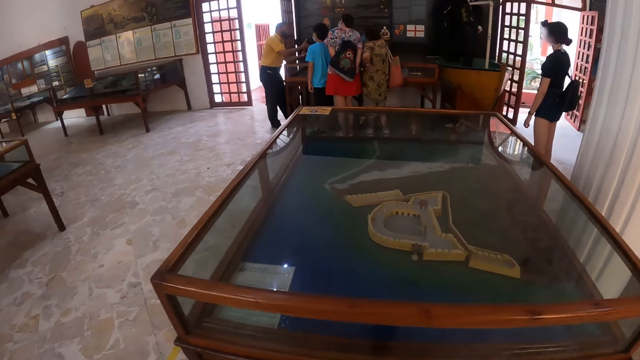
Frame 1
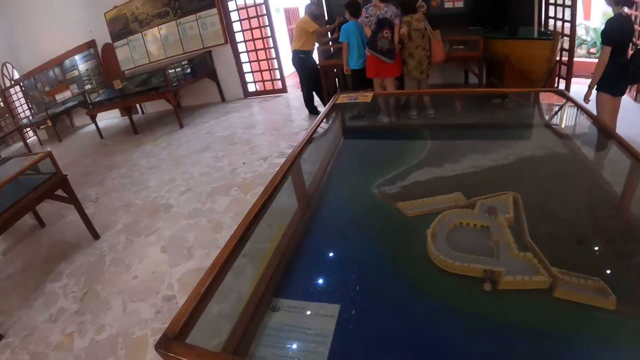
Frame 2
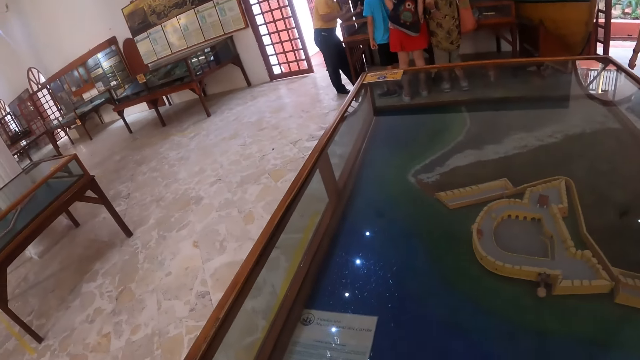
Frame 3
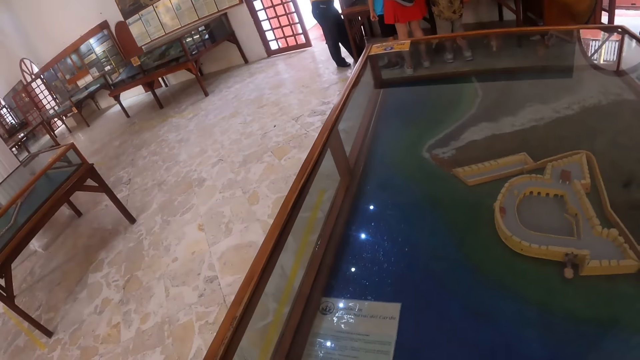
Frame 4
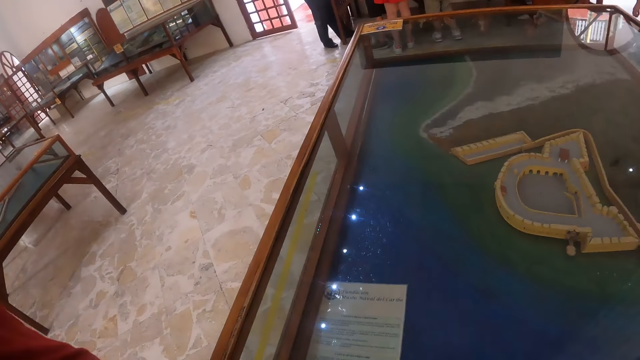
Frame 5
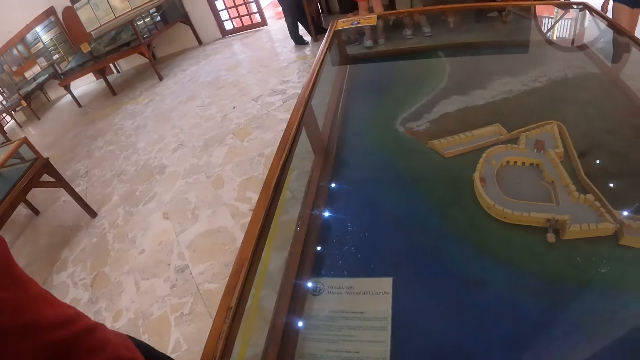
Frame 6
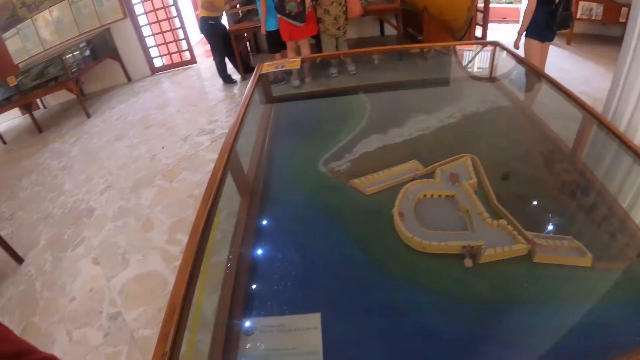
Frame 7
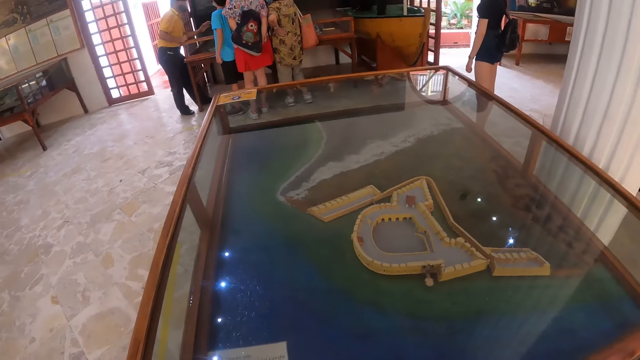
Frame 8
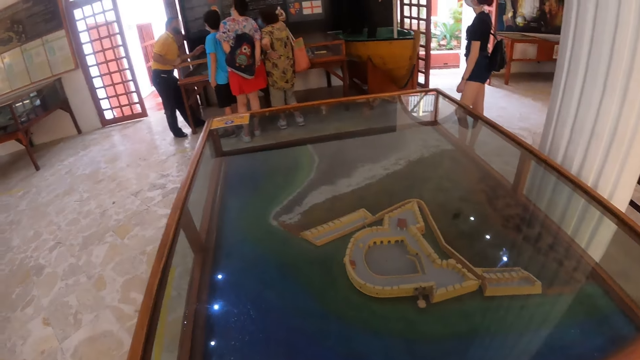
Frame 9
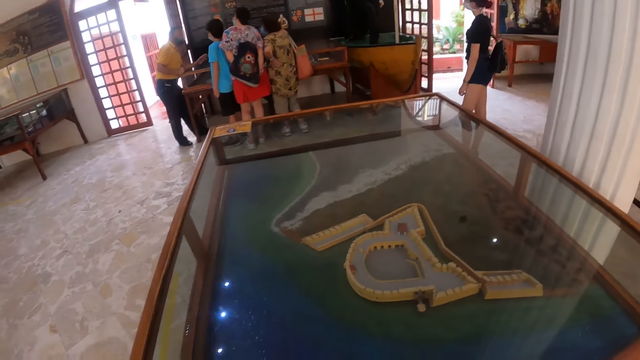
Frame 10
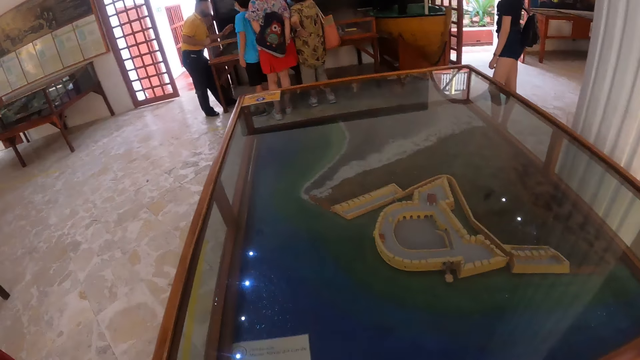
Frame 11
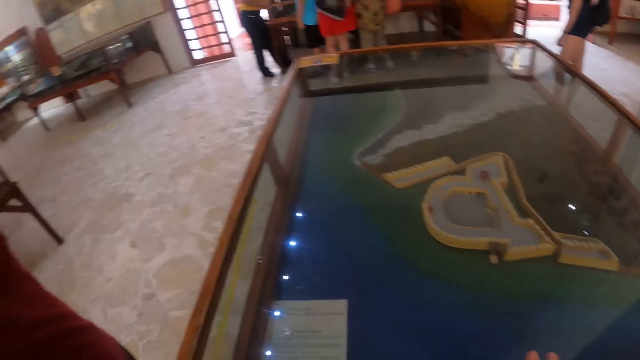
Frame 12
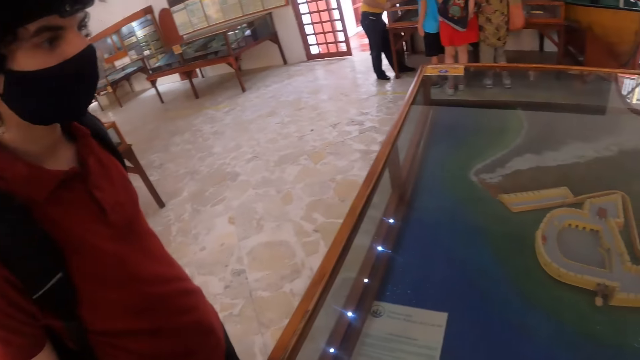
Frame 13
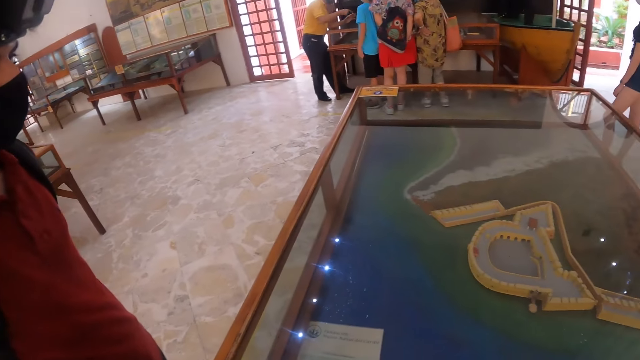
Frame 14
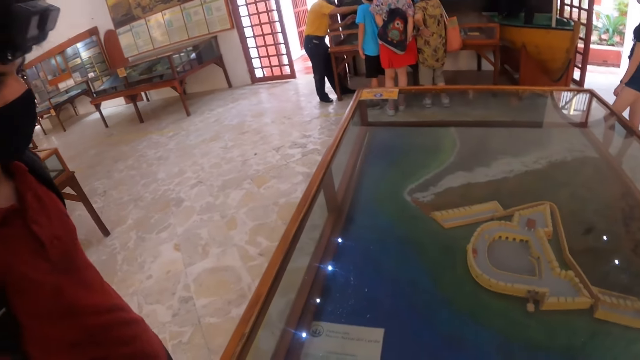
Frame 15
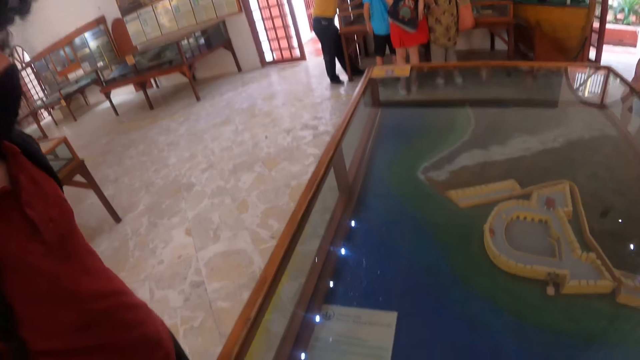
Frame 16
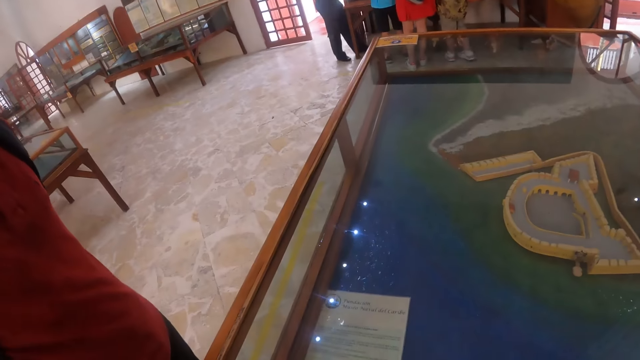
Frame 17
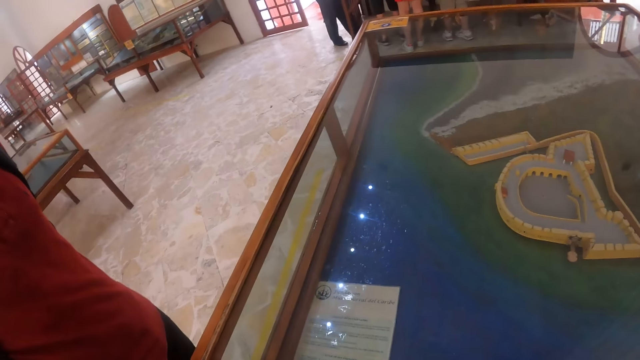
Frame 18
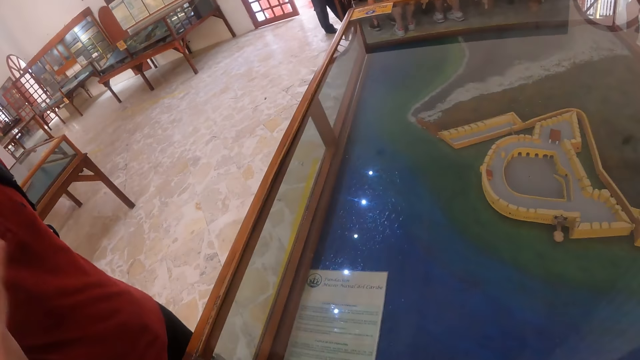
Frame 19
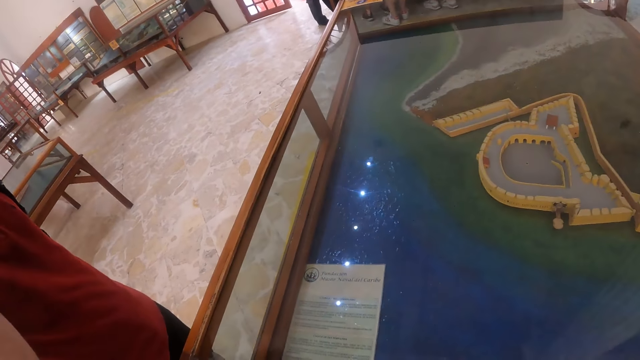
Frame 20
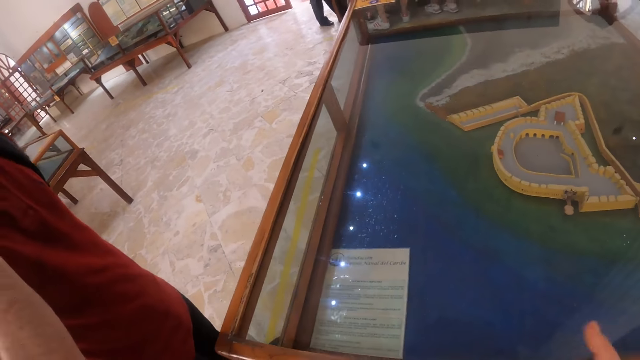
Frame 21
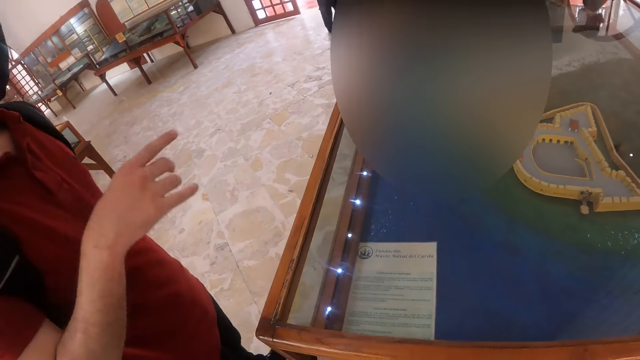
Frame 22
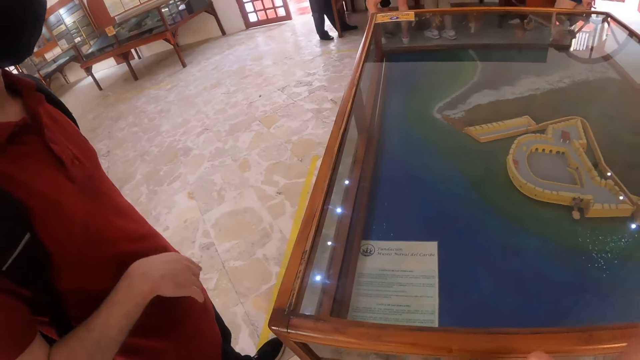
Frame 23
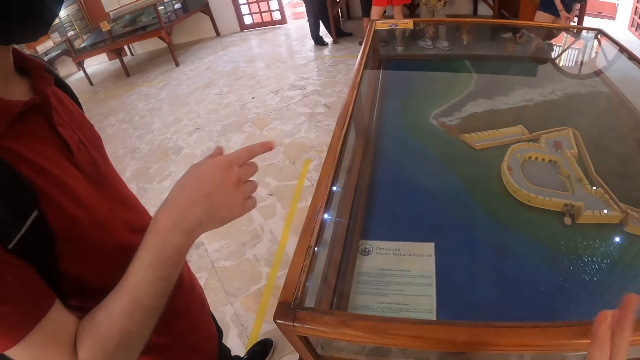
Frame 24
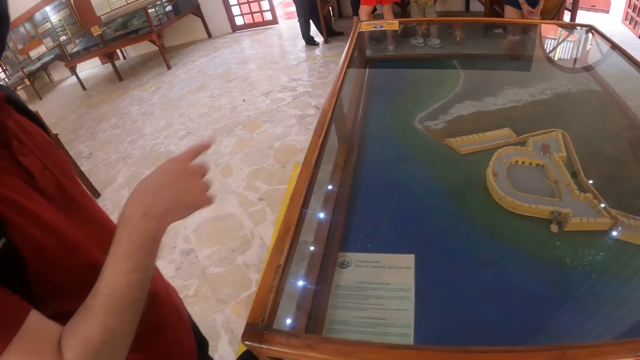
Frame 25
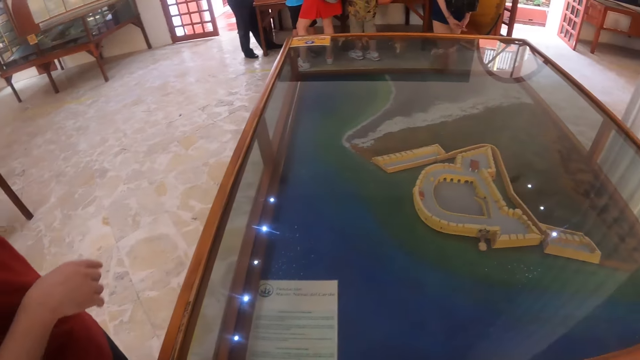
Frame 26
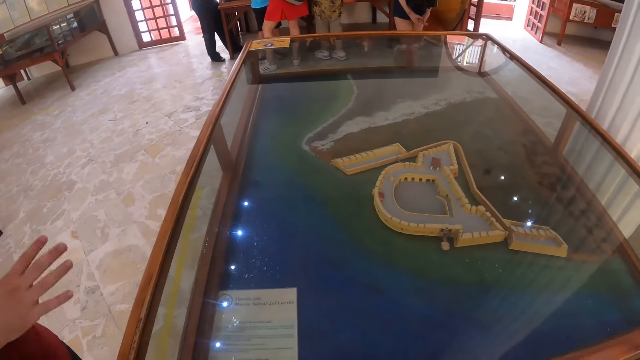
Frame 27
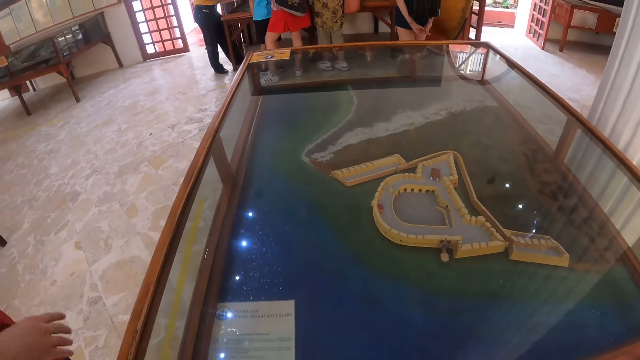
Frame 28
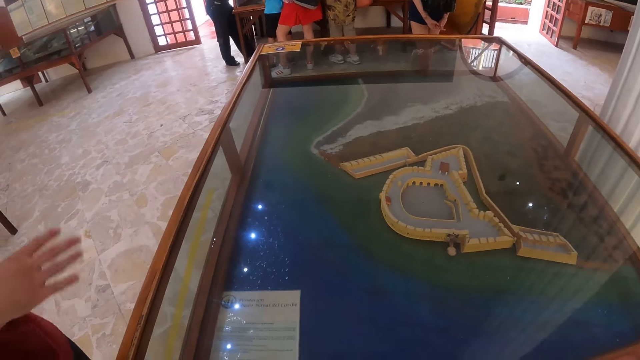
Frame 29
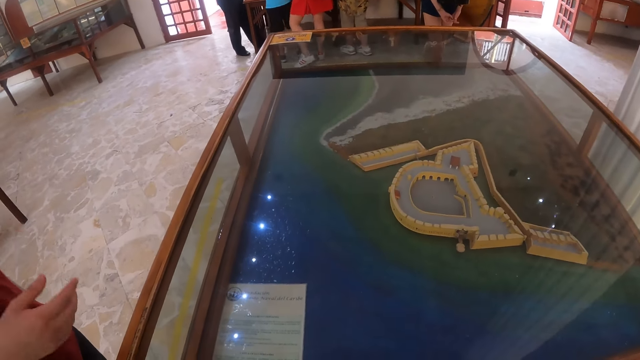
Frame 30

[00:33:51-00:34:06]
The camera wearer looks at the display. They stop at the table. A man looks at the display. The camera wearer looks at the table. The man gestures. The camera wearer gestures.

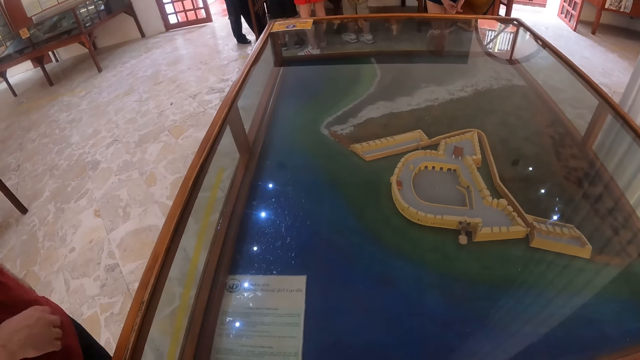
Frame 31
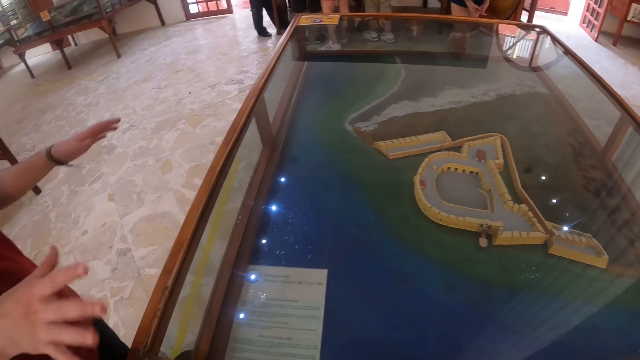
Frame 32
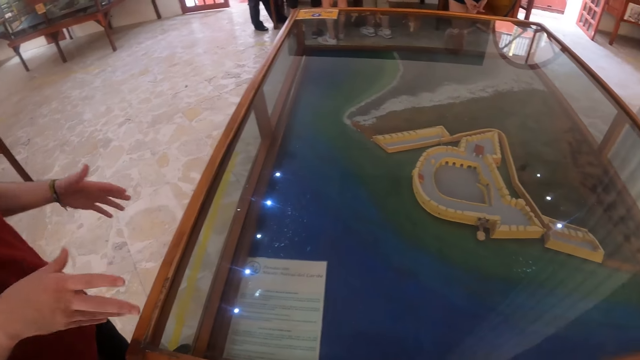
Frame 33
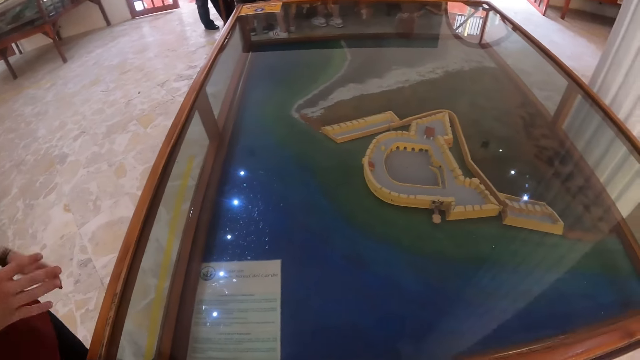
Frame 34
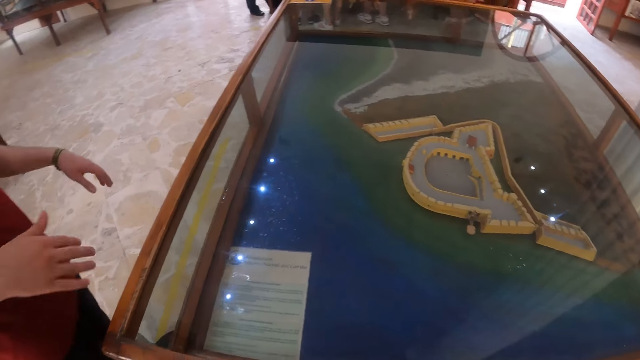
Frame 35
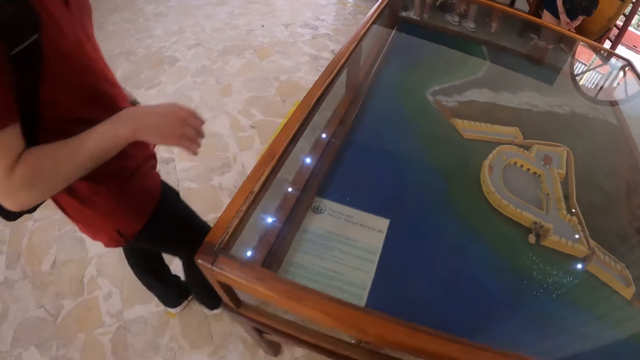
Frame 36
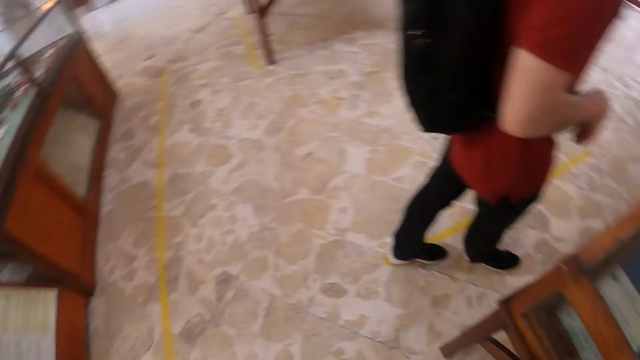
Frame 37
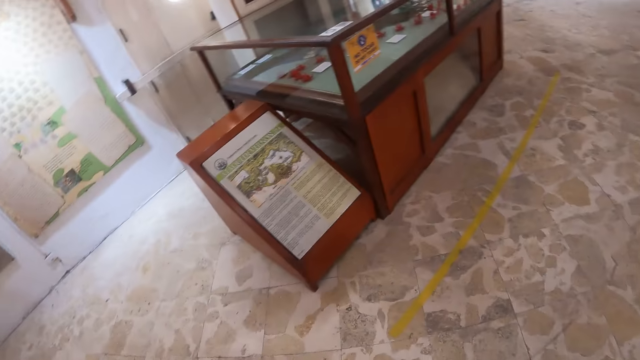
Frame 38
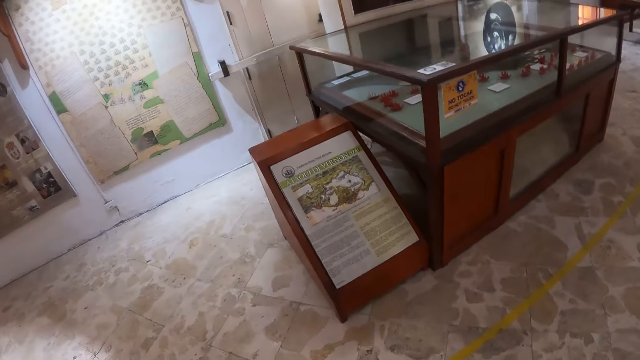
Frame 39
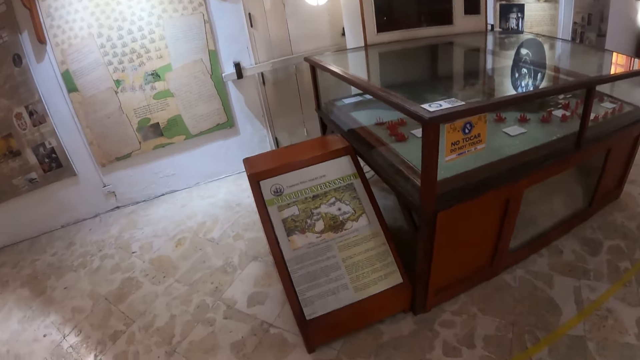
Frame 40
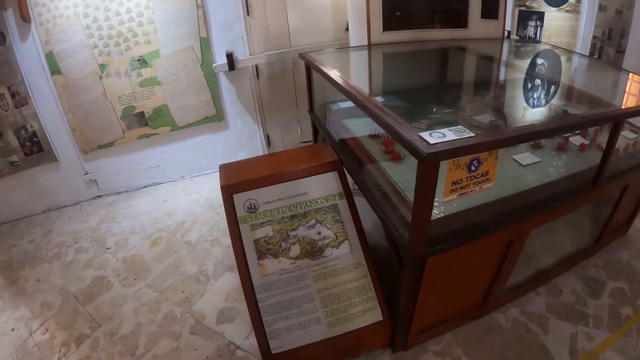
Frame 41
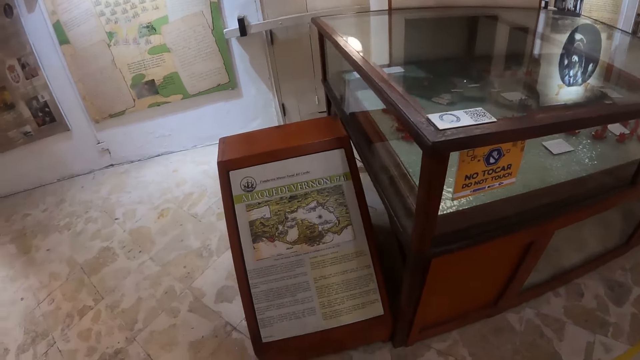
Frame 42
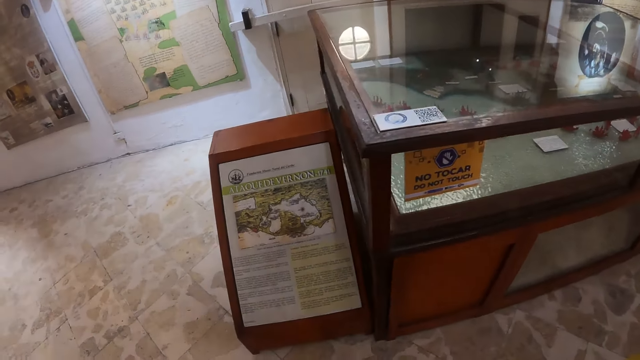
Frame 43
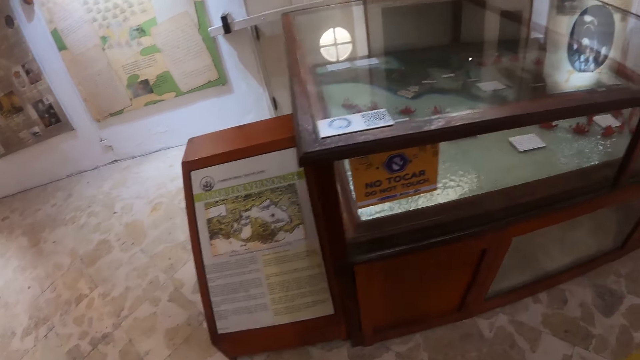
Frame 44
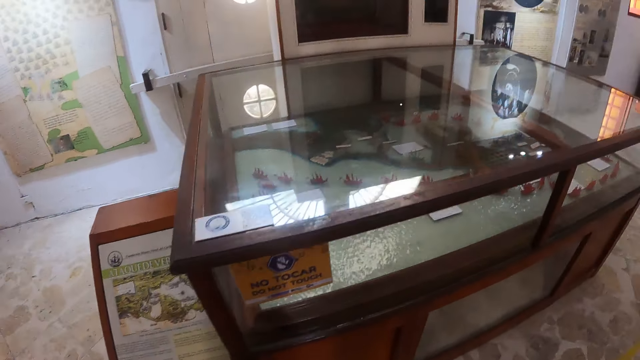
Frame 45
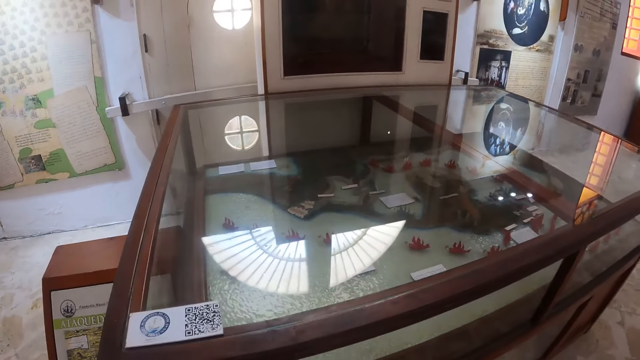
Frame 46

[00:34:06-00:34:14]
The camera wearer walks around.
